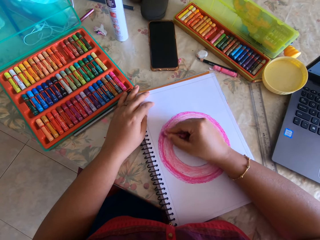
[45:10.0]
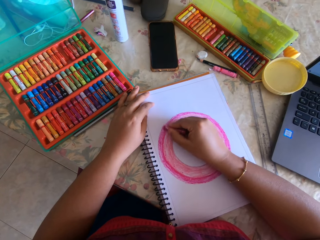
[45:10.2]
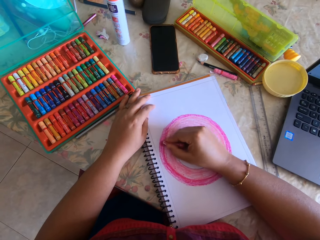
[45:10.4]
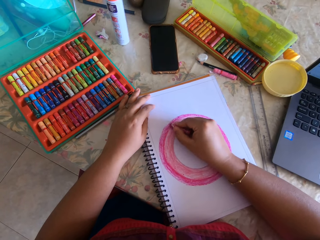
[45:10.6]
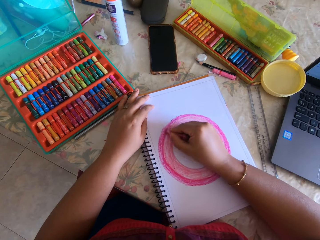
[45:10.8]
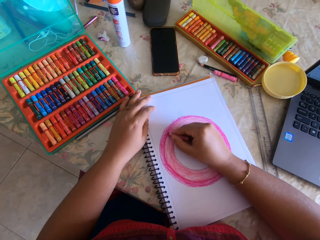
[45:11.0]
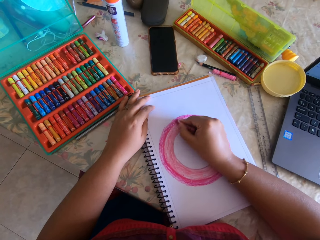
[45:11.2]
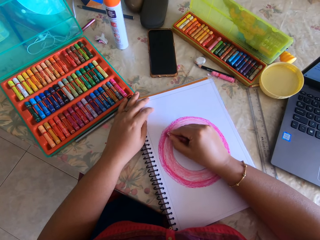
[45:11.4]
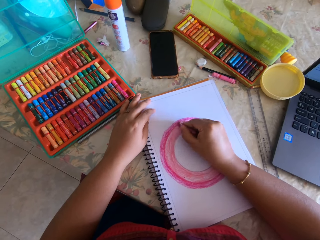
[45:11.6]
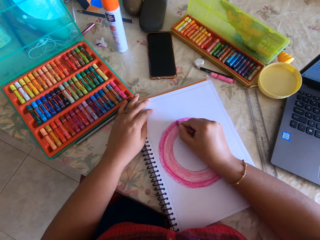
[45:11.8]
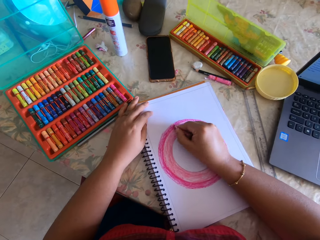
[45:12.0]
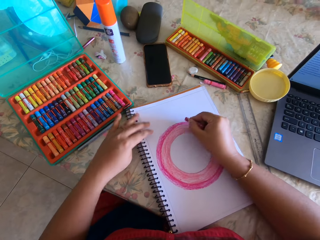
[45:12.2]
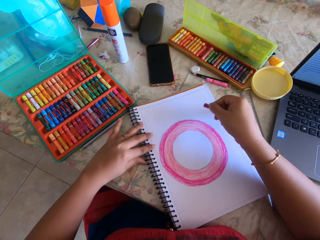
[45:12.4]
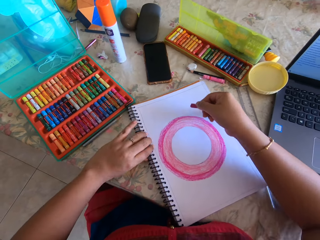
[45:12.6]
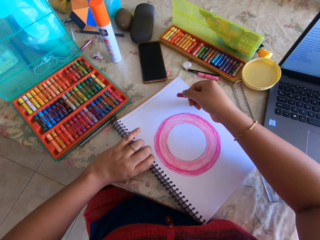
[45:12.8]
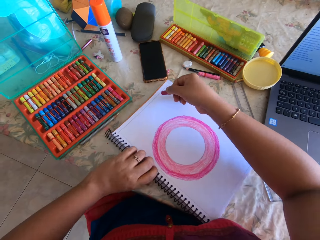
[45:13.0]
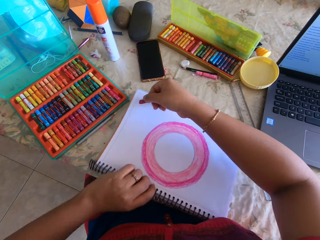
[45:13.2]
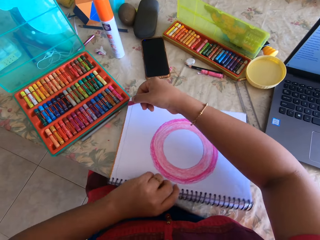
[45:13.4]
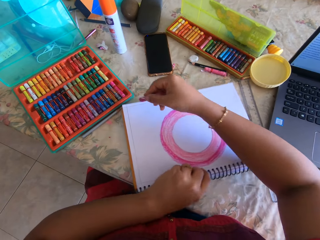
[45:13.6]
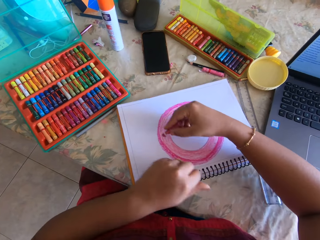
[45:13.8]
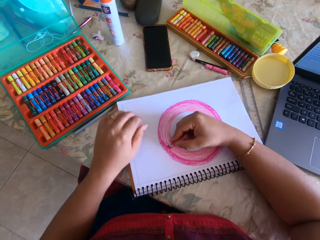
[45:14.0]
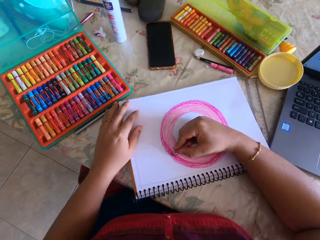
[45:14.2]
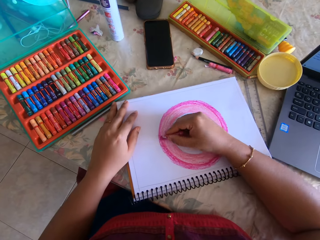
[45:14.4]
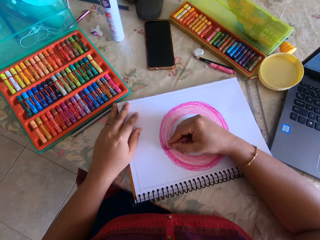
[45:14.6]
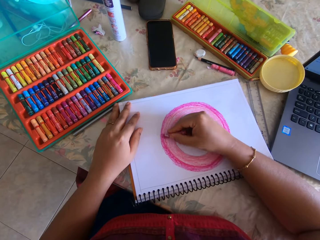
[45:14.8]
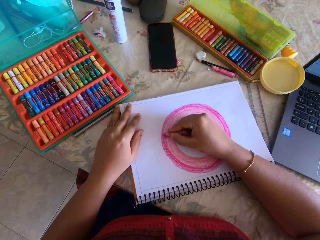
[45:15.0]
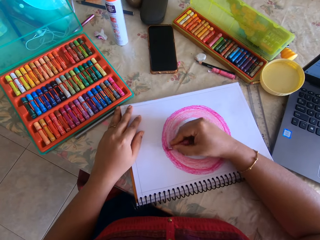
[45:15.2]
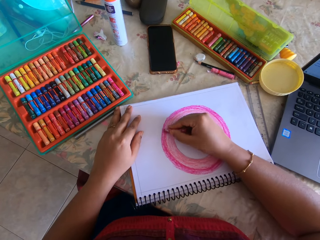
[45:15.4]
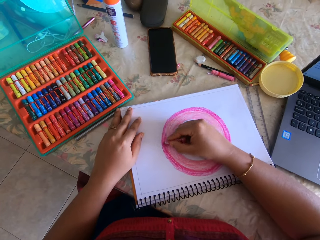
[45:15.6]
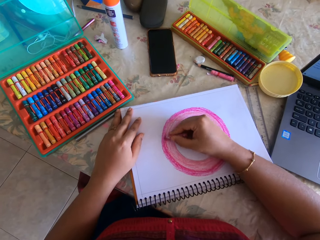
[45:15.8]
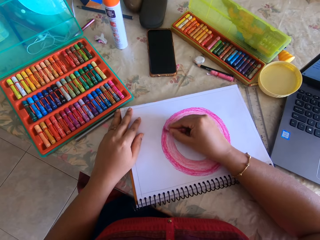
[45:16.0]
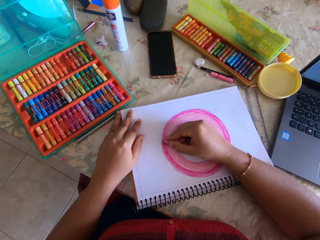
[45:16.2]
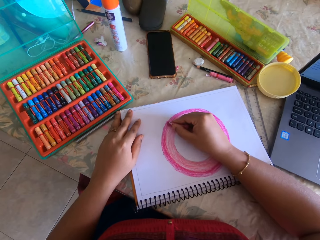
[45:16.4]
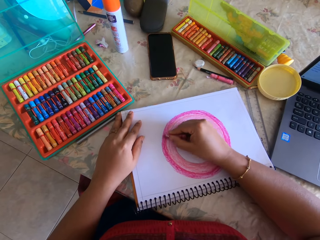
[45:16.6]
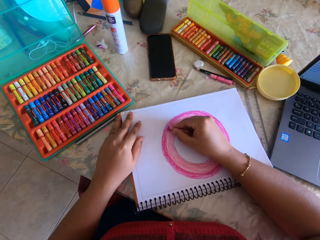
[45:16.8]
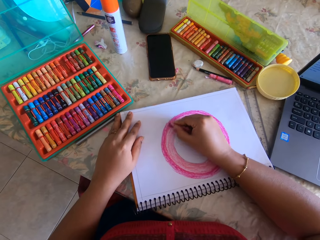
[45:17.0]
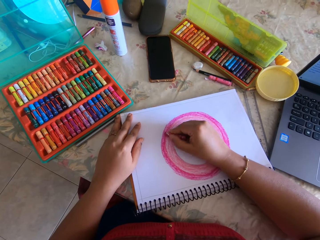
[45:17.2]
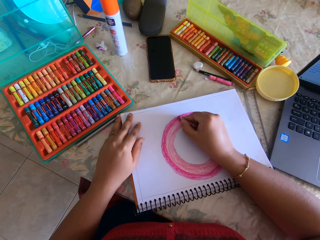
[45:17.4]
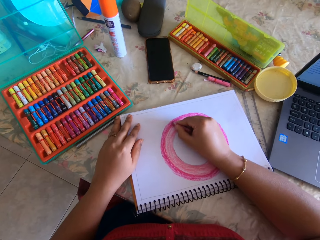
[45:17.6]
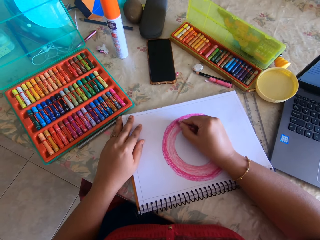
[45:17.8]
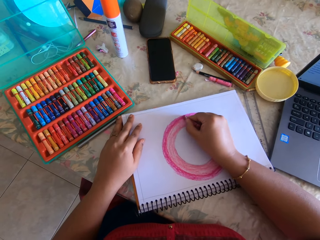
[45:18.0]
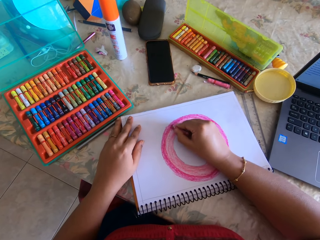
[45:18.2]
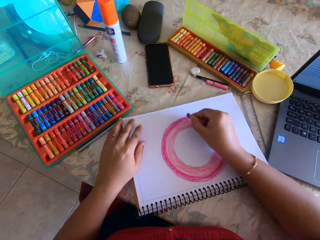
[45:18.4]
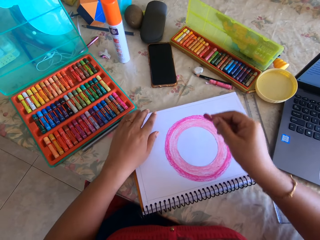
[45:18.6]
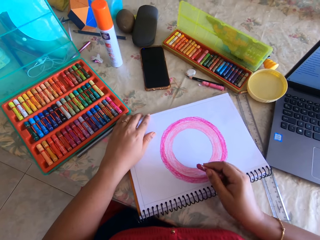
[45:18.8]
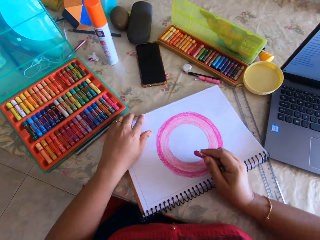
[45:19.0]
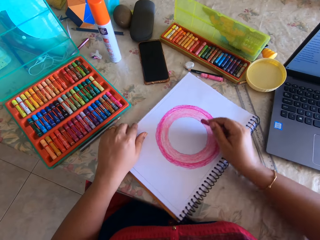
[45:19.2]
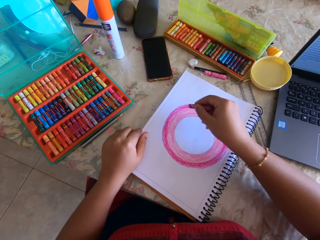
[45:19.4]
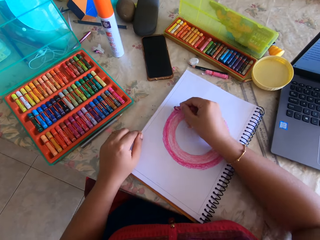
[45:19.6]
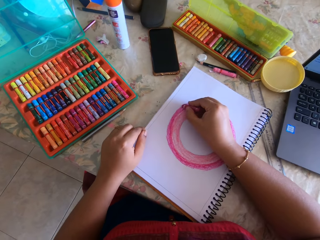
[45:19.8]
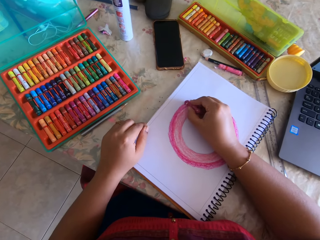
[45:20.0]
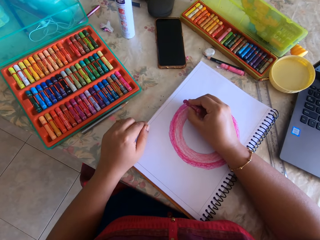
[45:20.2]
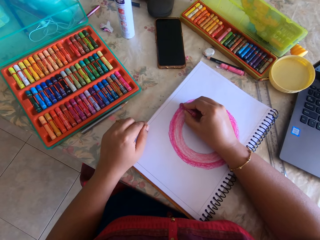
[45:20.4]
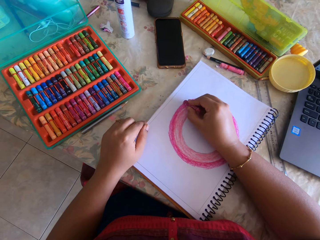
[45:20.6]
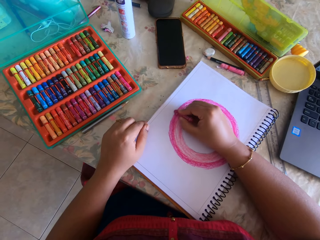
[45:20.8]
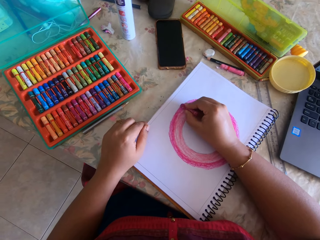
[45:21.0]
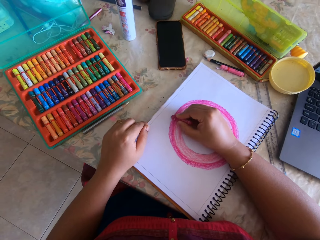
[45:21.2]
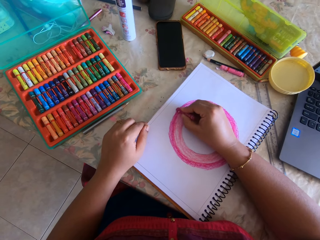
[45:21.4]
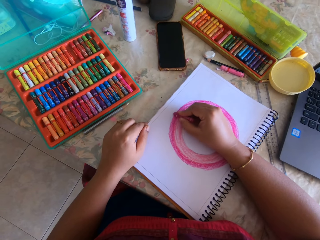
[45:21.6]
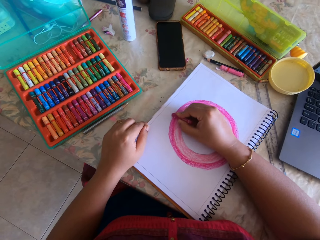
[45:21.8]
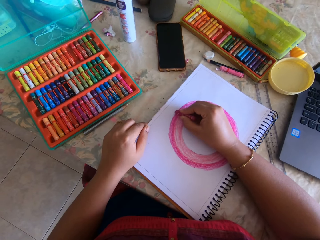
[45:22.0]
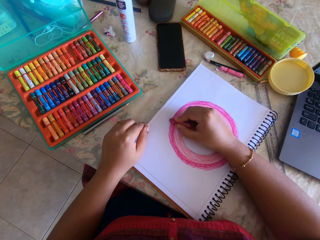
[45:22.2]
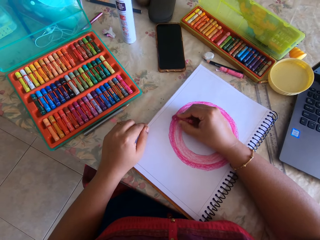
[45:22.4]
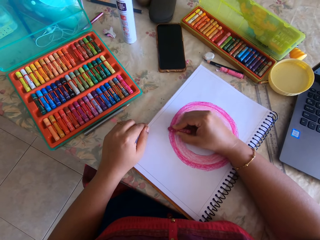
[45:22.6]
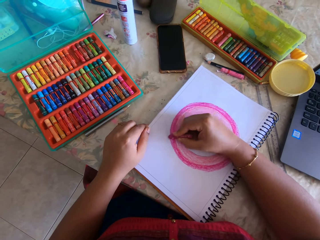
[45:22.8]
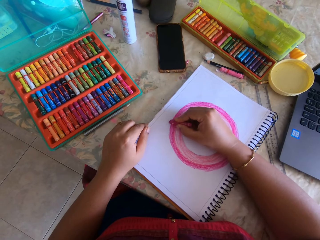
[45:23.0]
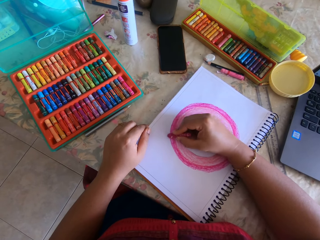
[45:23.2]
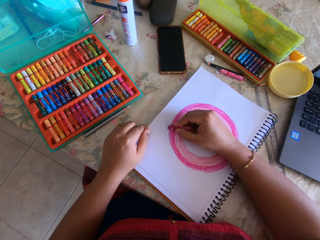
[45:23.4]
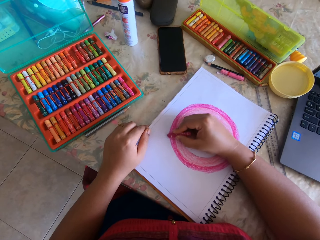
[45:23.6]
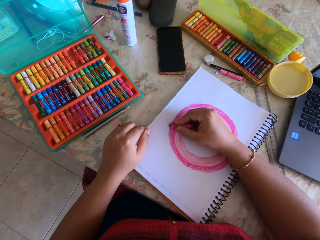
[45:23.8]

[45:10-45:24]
The camera wearer turns the book. They color the book with a crayon. They turn the book. They color the book with the crayon.

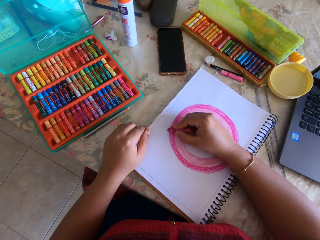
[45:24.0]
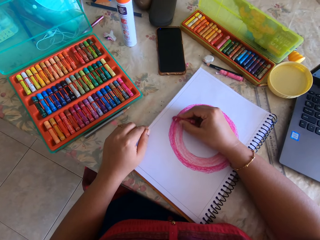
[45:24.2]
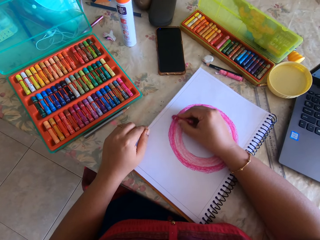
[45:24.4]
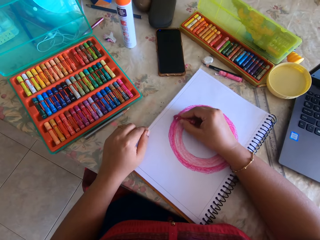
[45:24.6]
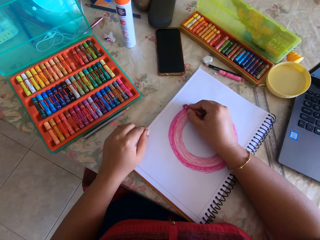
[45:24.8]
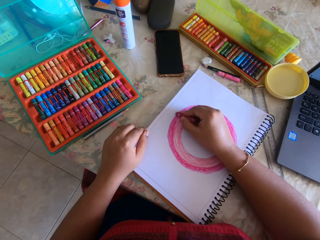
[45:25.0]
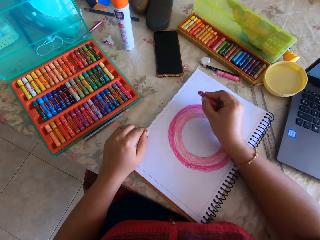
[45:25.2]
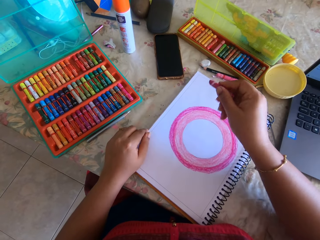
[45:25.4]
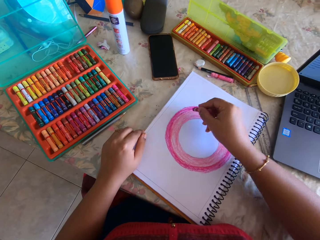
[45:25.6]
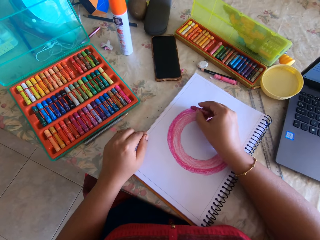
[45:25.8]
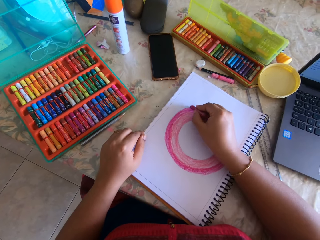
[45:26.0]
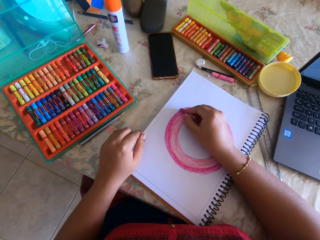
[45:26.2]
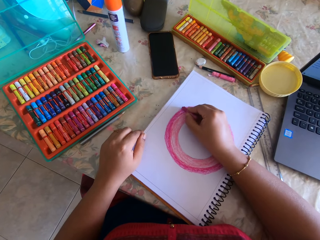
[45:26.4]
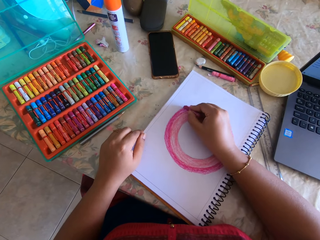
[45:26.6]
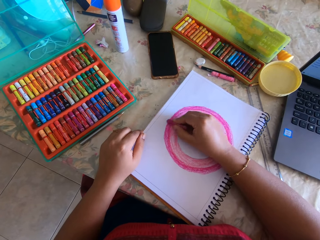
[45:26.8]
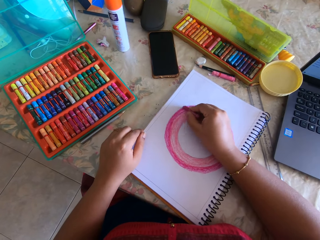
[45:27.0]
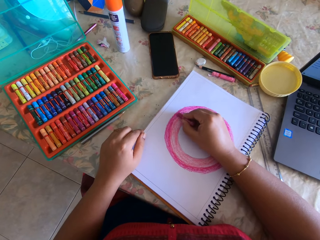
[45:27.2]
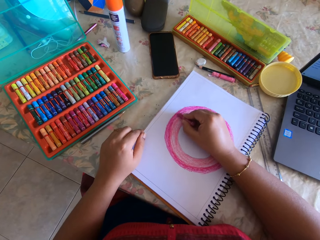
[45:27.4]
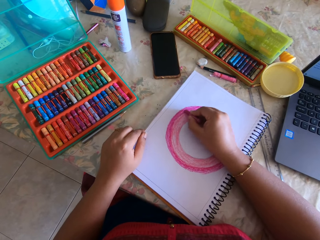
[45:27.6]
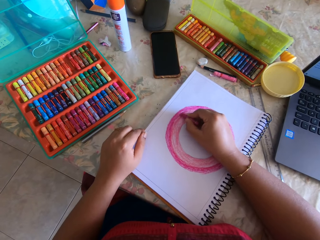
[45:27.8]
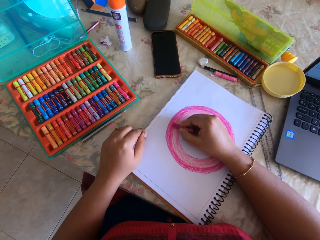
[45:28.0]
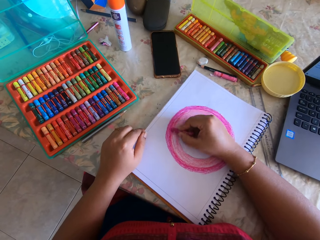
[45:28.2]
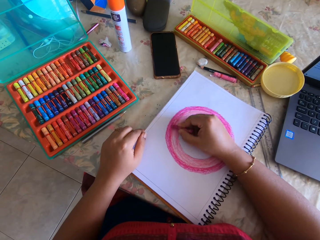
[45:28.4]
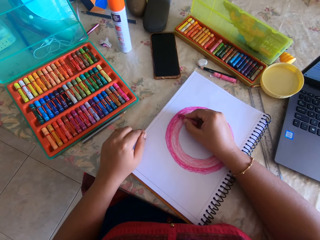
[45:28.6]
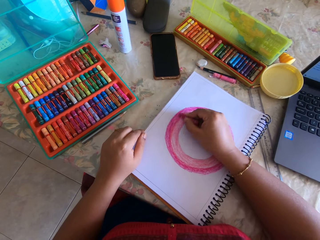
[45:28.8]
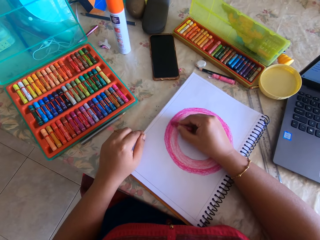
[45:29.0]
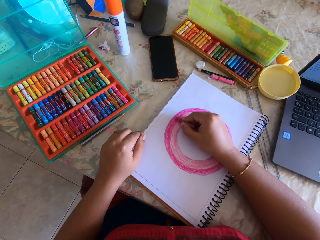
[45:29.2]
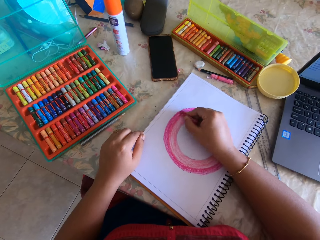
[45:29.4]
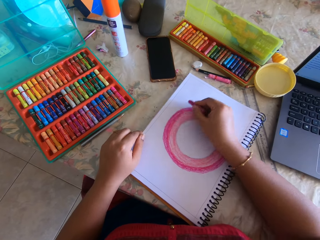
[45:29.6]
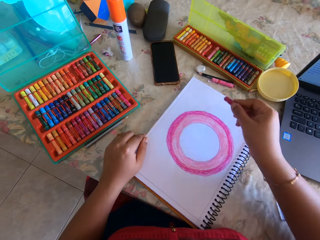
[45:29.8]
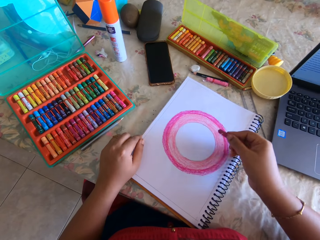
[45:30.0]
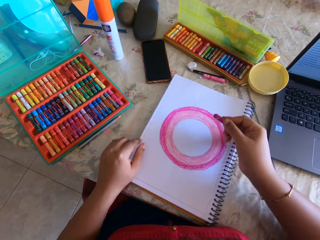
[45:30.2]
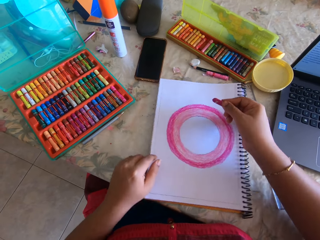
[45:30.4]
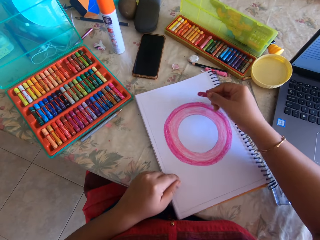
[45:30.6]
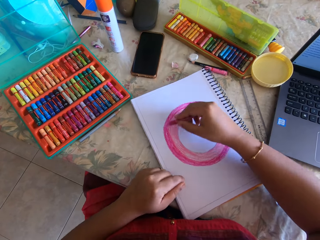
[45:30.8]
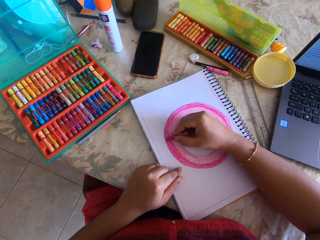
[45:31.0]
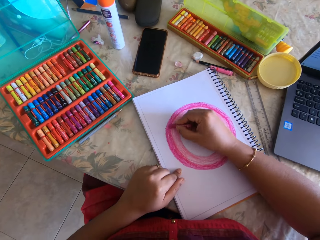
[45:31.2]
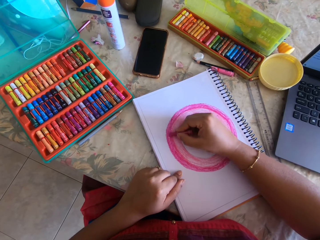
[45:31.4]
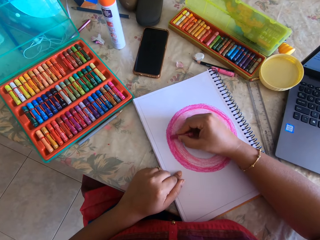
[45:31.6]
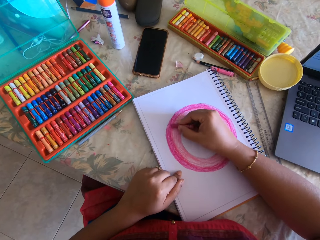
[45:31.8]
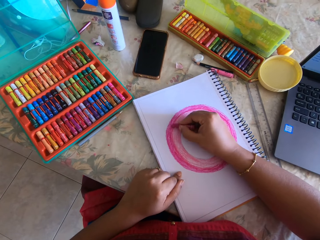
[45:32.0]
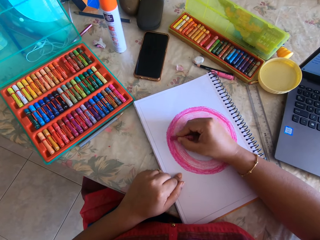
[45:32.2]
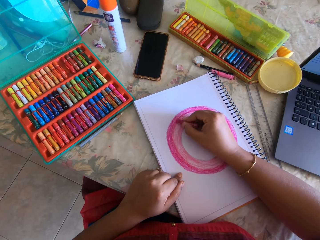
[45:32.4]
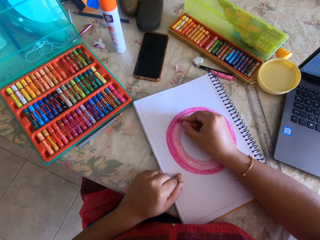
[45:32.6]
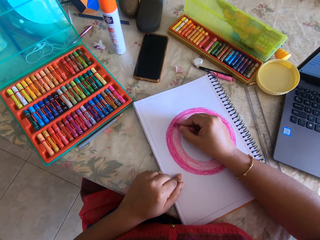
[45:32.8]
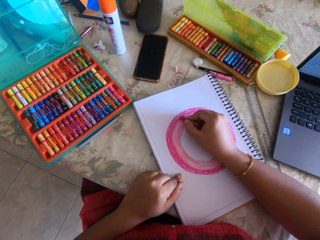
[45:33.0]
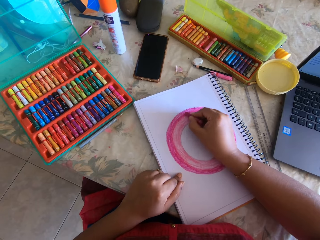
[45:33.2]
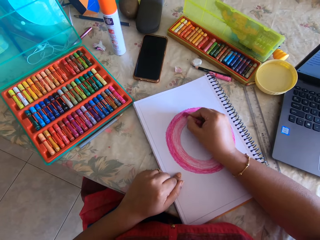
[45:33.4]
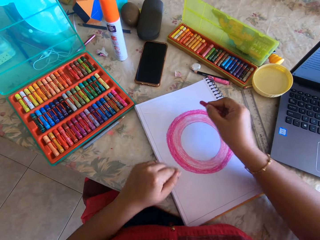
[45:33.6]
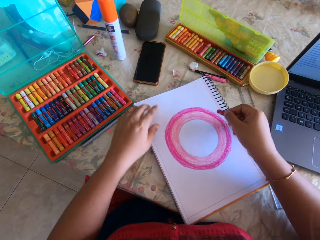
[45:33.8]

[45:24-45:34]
The camera wearer turns the book. They color the book with a crayon.
